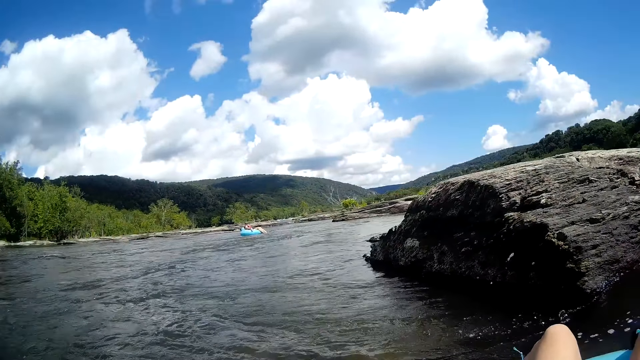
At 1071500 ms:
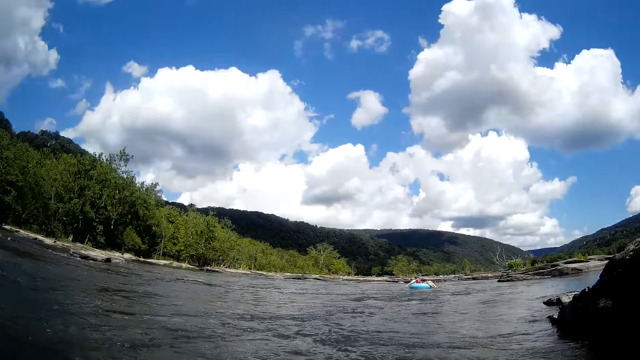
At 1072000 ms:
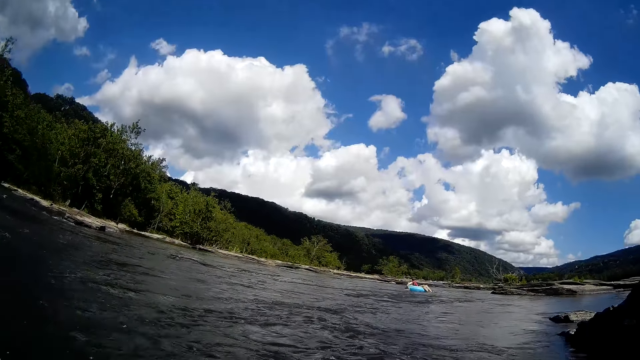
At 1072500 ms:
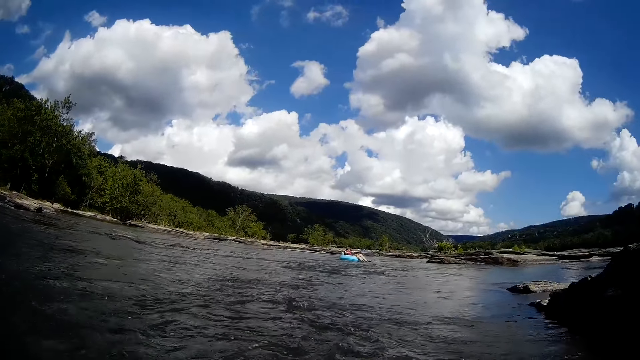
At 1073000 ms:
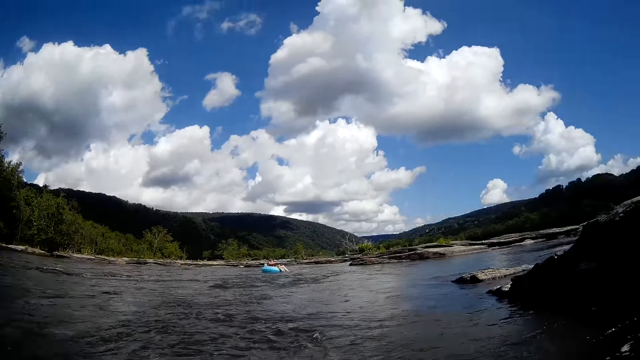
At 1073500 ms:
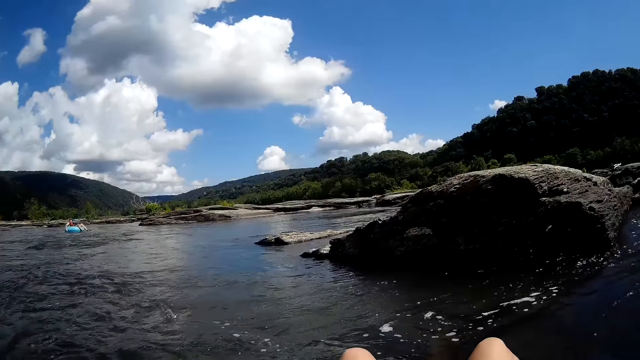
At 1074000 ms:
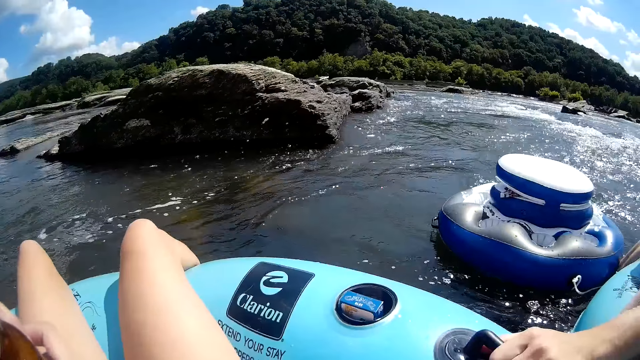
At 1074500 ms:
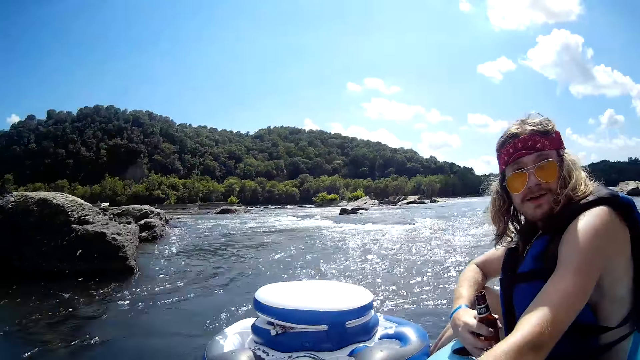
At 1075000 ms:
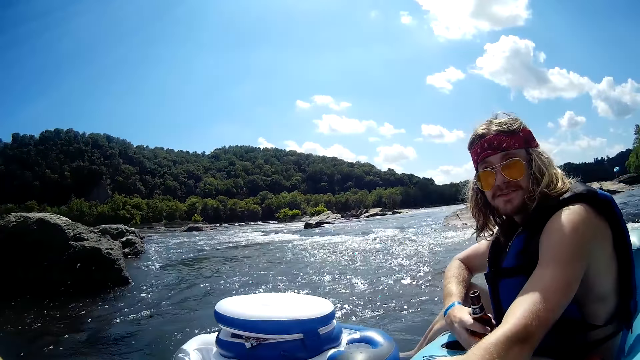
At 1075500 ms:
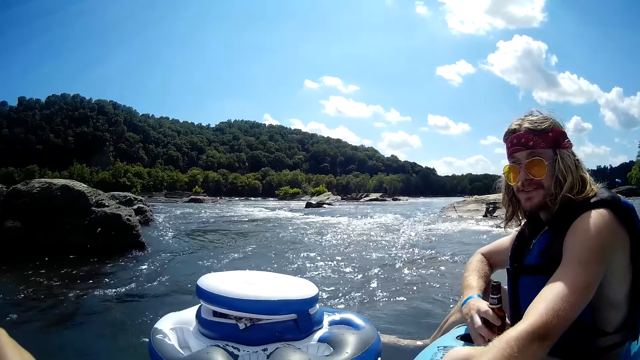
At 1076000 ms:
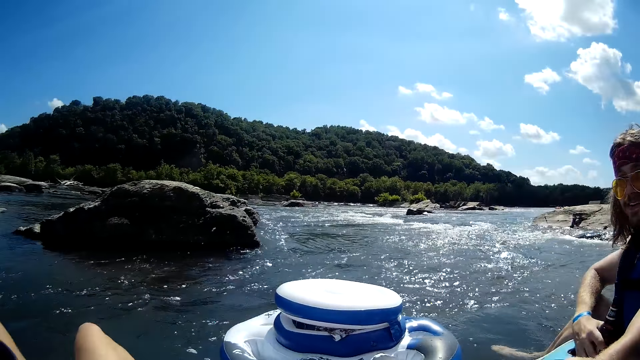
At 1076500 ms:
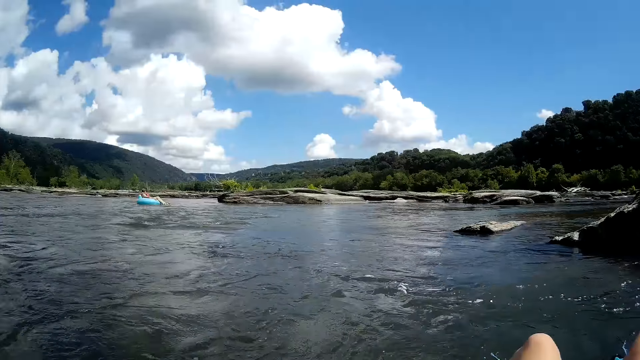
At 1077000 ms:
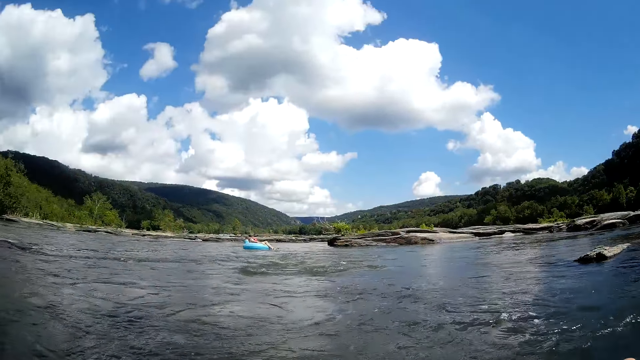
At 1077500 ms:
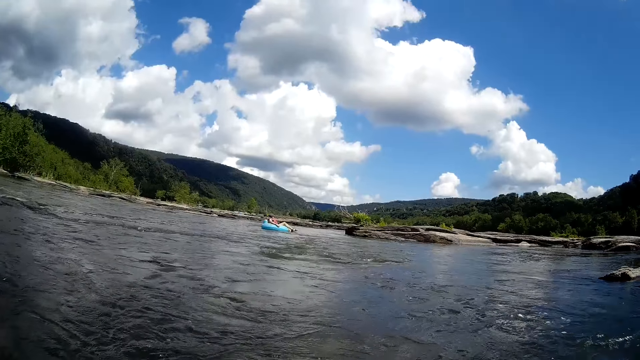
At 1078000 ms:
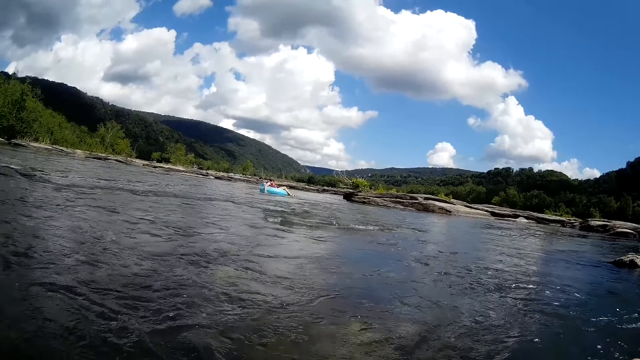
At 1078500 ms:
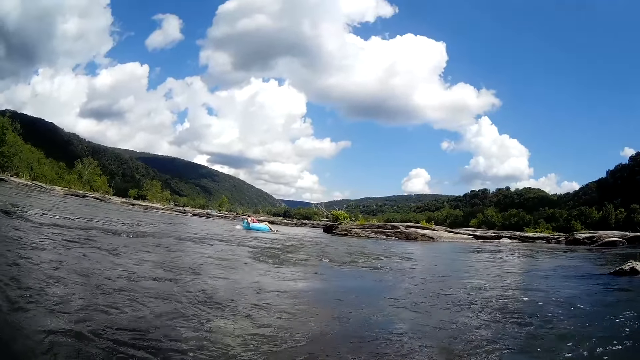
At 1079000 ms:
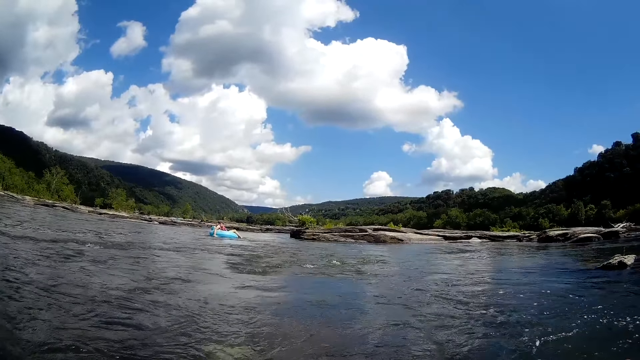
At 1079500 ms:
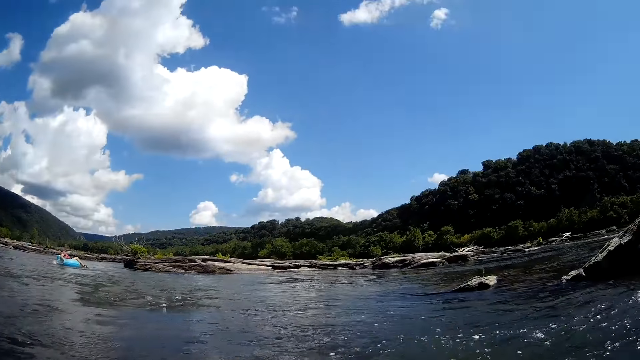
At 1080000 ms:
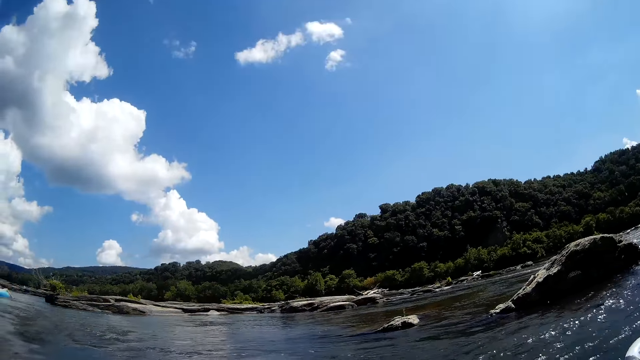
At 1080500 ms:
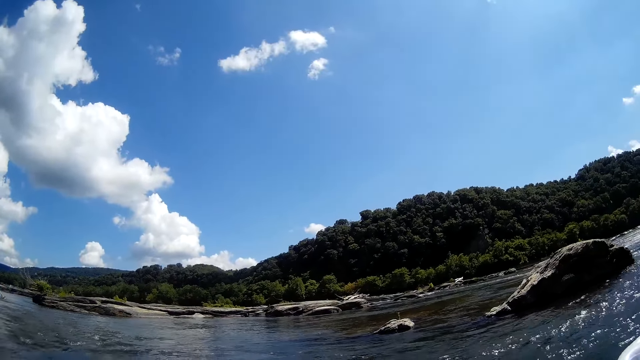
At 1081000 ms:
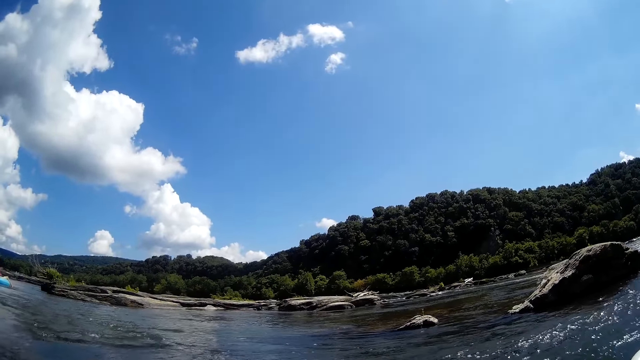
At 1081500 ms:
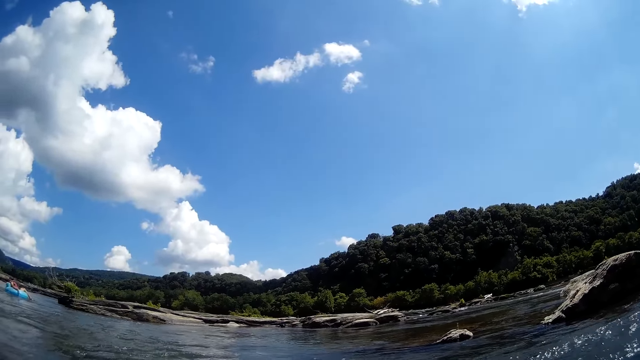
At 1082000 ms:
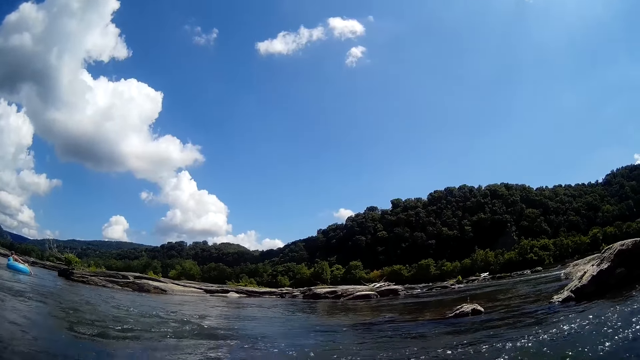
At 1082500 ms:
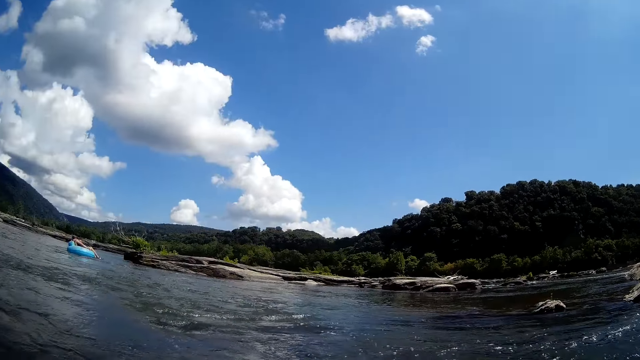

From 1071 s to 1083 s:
The camera wearer looks around the lake. They converse with the man. They look around the lake.

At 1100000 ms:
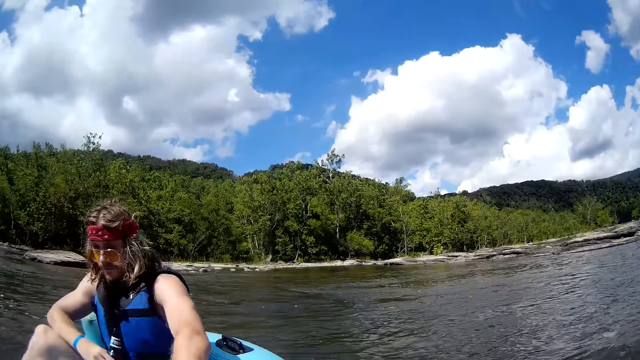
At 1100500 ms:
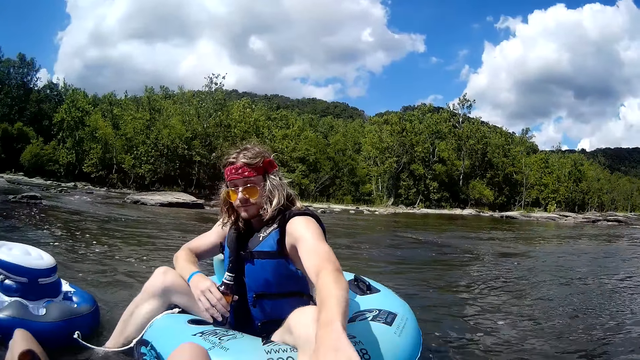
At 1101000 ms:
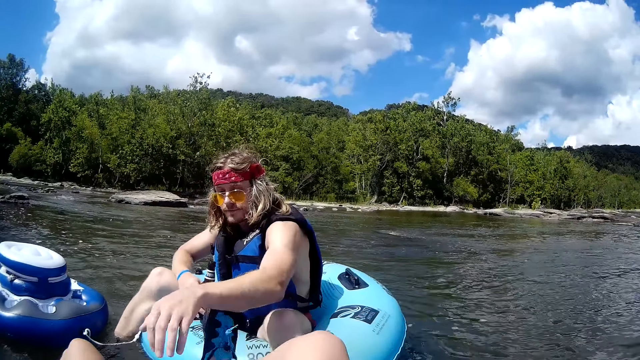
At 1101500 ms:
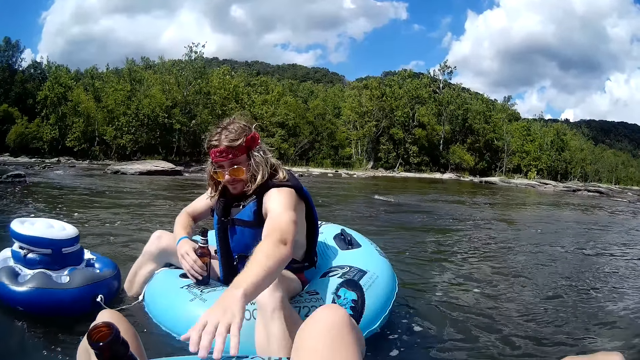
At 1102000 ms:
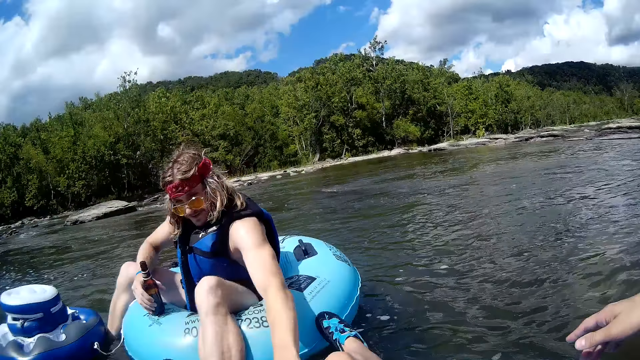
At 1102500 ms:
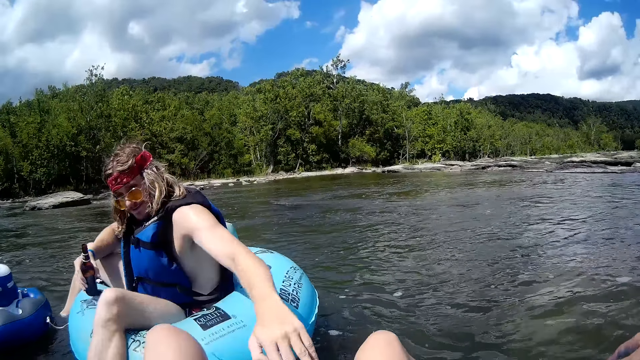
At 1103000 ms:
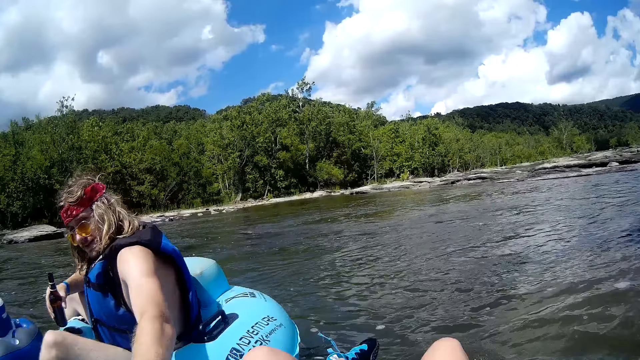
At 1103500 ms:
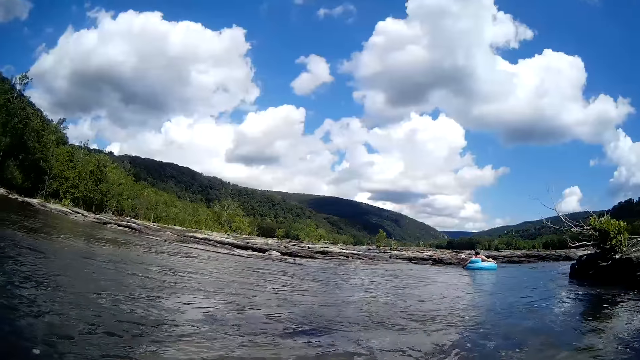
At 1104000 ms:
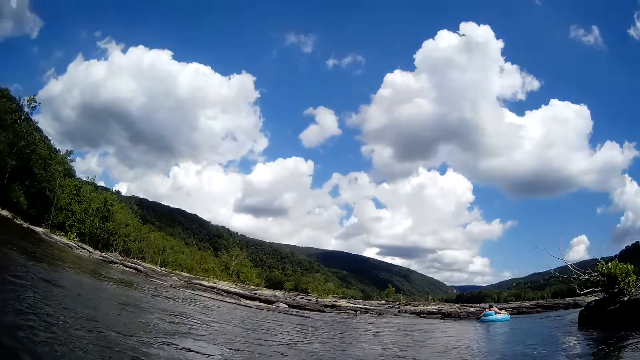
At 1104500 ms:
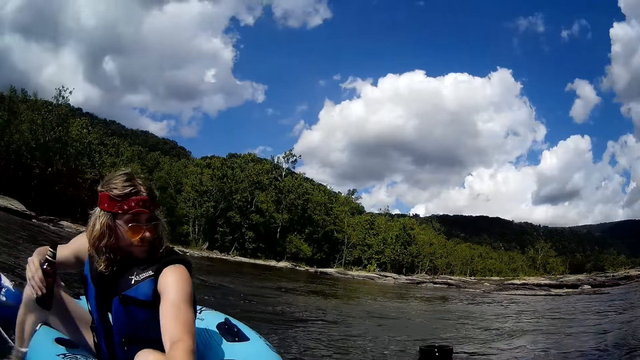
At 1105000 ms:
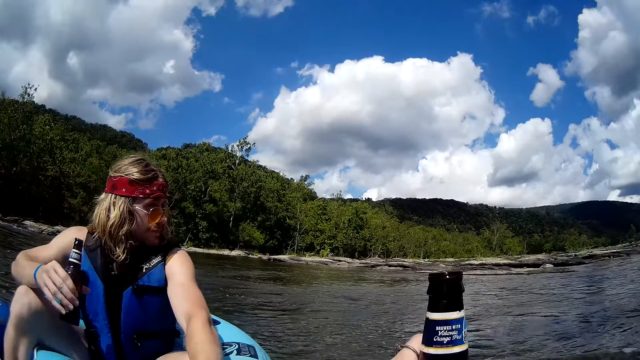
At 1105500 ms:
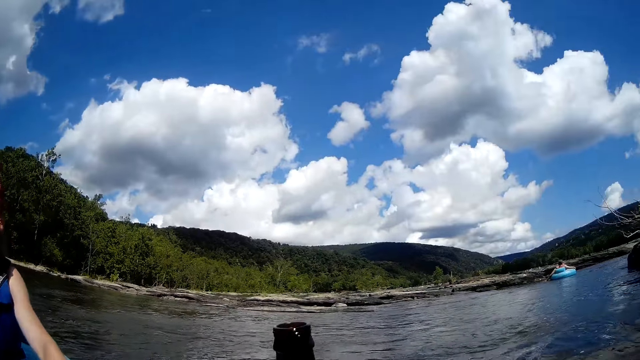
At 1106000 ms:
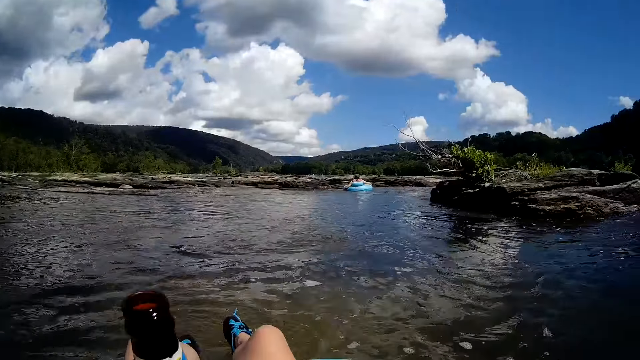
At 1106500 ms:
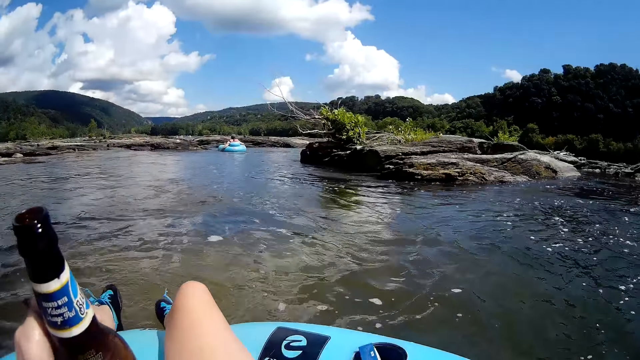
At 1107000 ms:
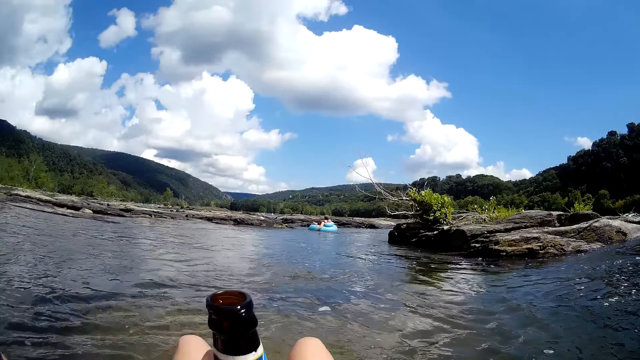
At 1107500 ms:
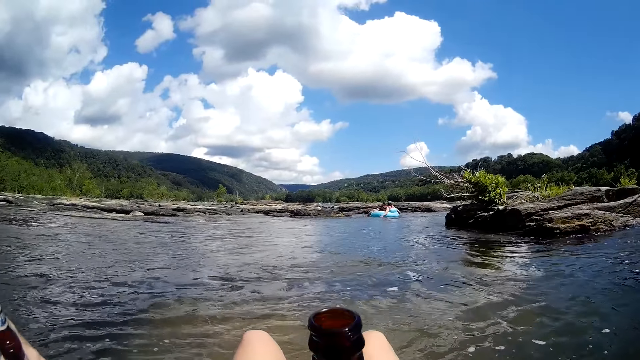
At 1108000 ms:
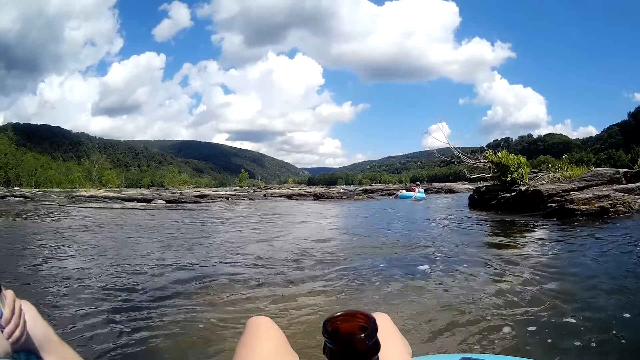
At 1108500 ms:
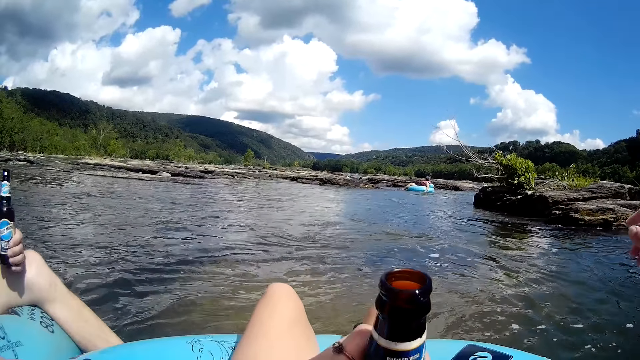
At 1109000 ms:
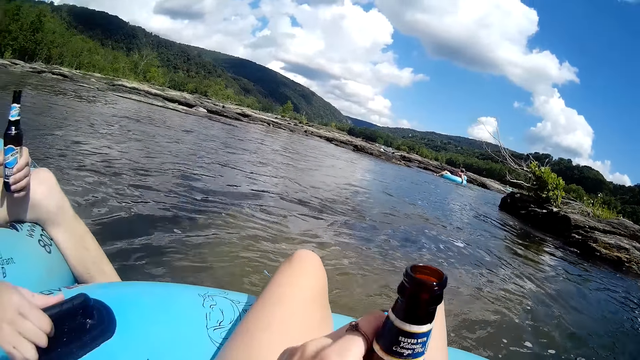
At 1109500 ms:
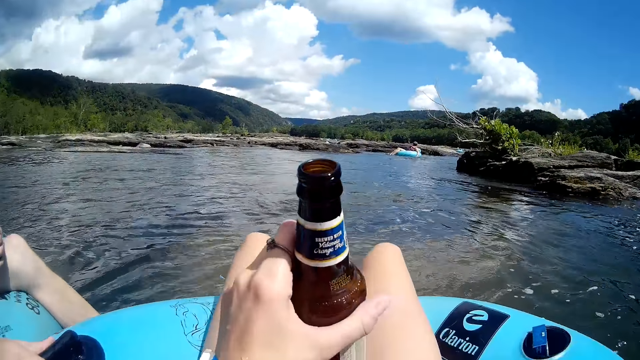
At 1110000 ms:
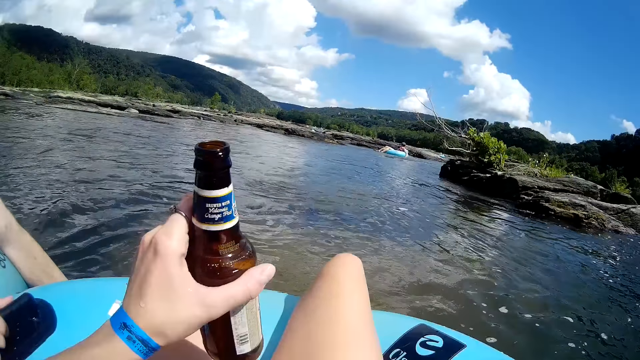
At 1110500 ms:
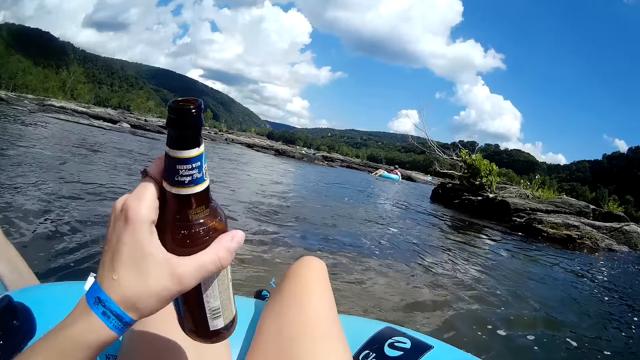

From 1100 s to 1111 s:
The camera wearer raises a hand up. The man pushes a floater with his left hand. The camera wearer looks around. They touch a bottle. They raise a hand up.
